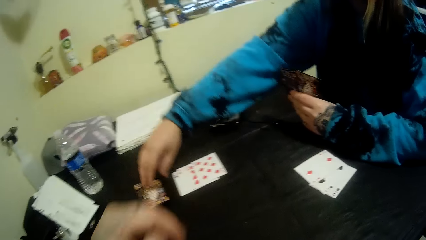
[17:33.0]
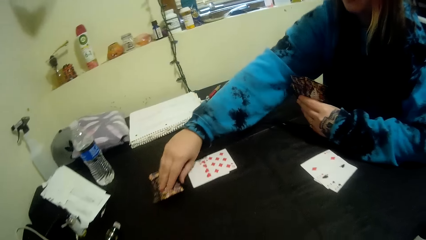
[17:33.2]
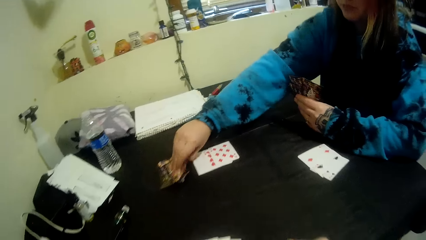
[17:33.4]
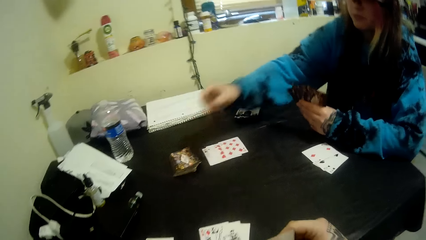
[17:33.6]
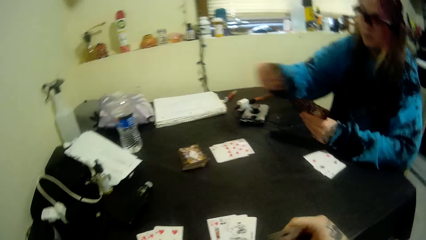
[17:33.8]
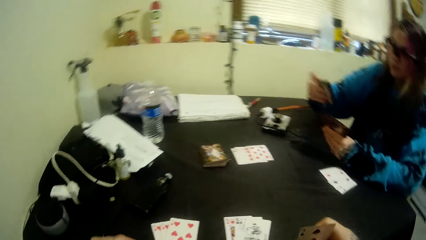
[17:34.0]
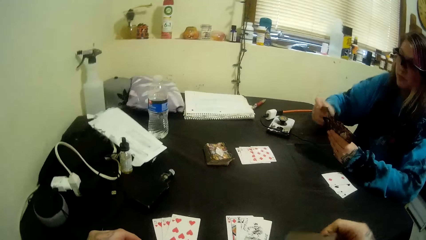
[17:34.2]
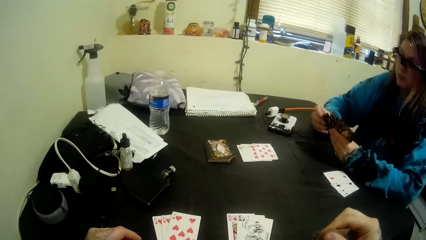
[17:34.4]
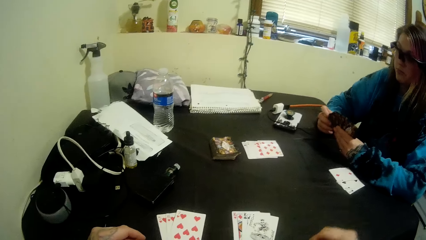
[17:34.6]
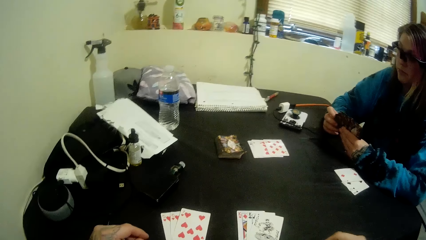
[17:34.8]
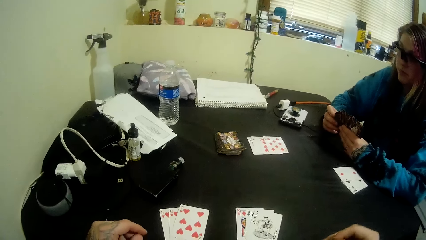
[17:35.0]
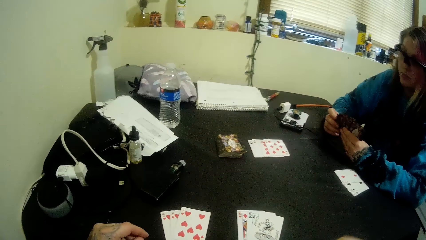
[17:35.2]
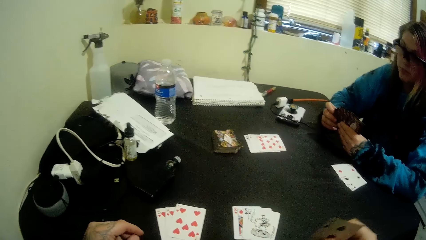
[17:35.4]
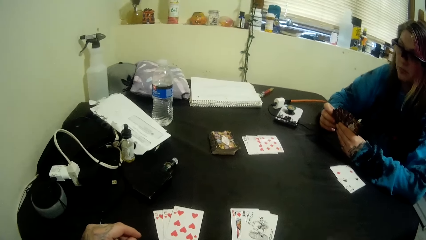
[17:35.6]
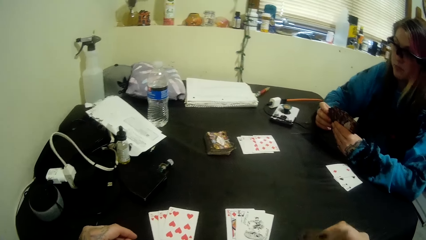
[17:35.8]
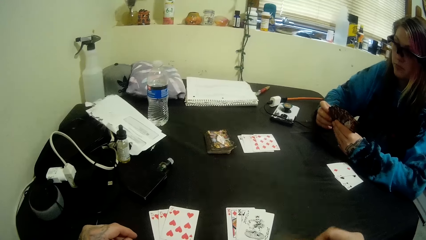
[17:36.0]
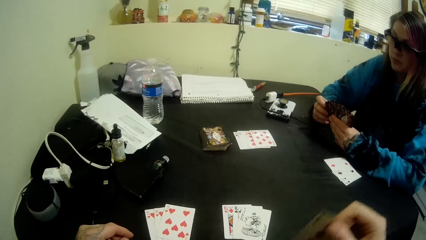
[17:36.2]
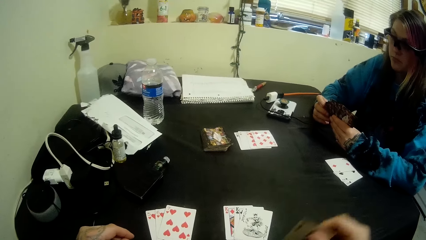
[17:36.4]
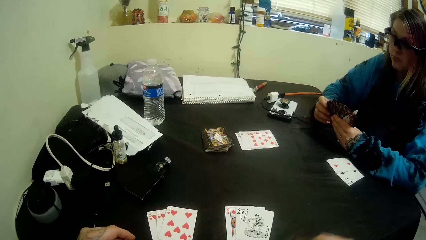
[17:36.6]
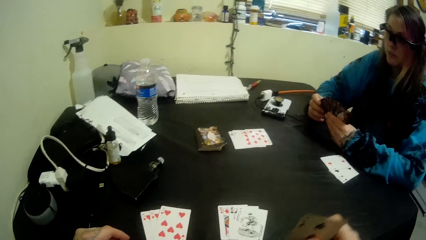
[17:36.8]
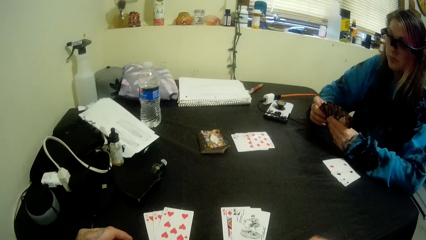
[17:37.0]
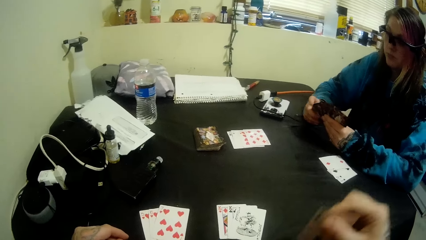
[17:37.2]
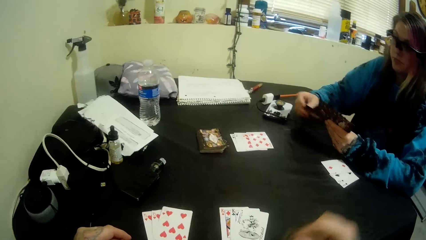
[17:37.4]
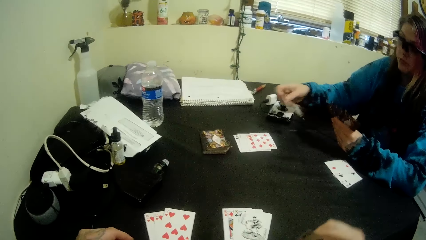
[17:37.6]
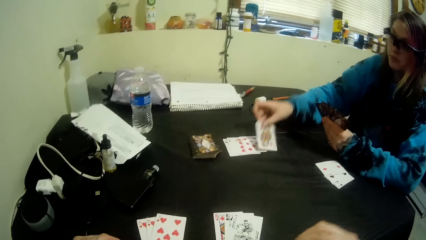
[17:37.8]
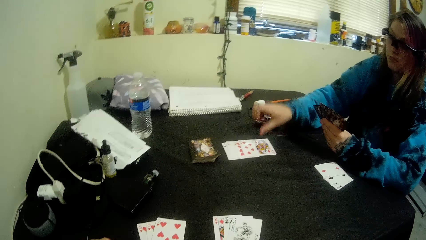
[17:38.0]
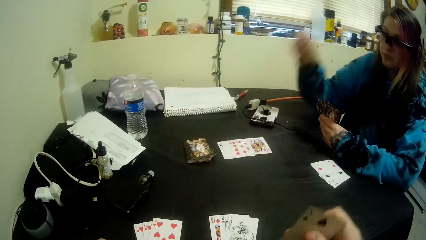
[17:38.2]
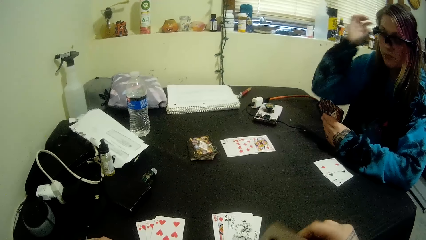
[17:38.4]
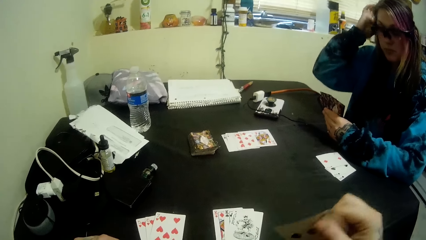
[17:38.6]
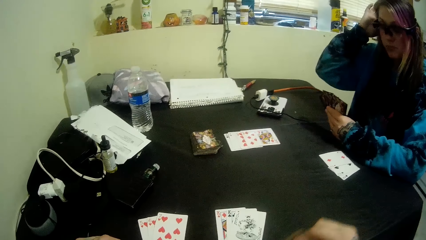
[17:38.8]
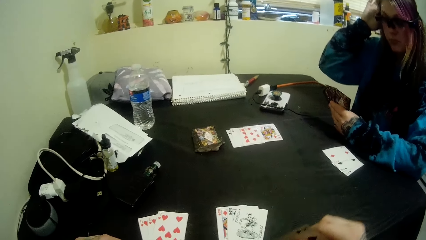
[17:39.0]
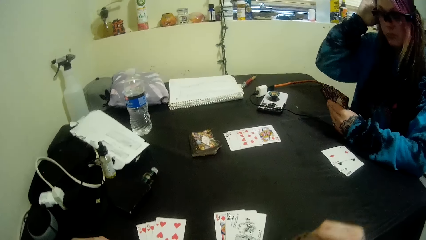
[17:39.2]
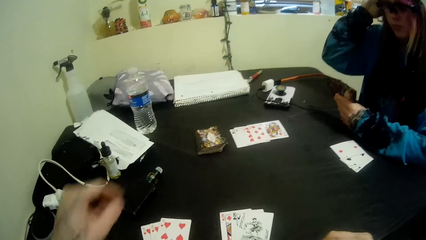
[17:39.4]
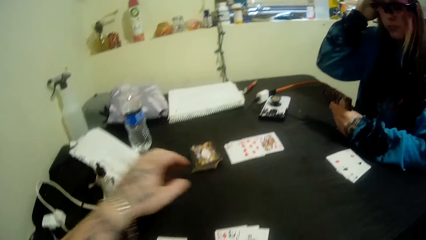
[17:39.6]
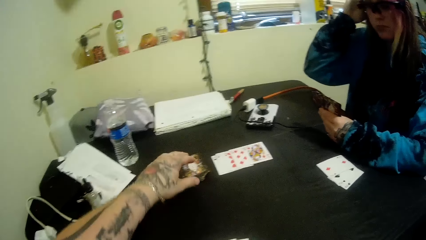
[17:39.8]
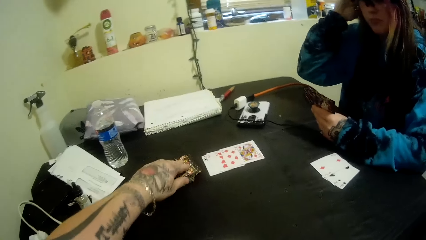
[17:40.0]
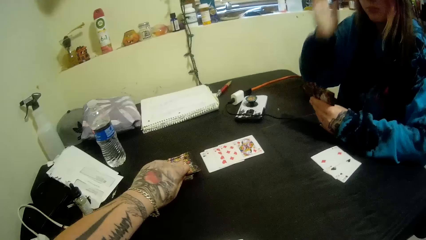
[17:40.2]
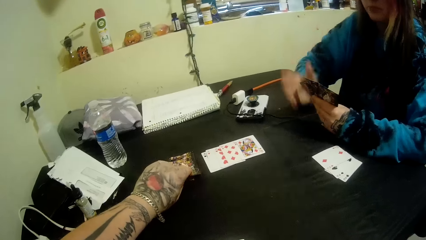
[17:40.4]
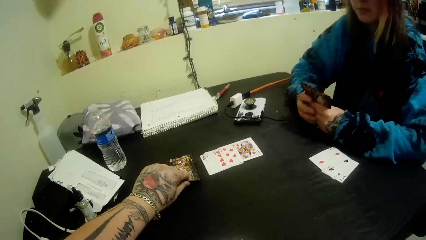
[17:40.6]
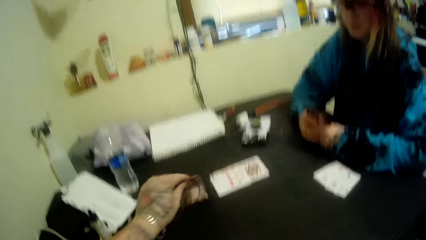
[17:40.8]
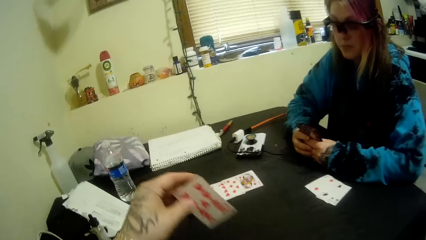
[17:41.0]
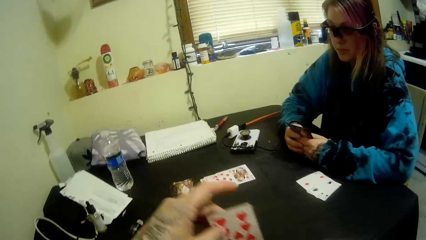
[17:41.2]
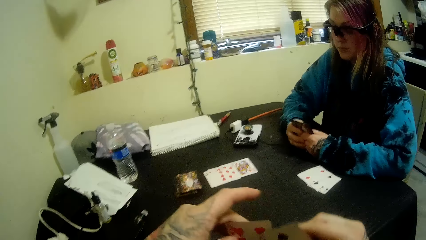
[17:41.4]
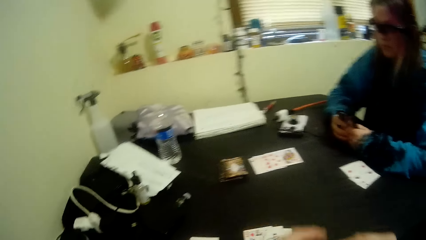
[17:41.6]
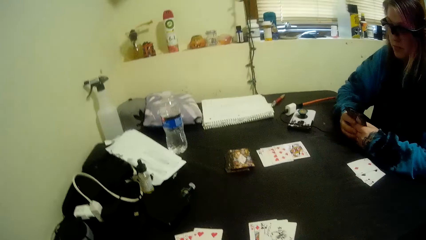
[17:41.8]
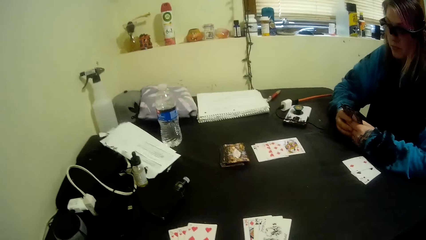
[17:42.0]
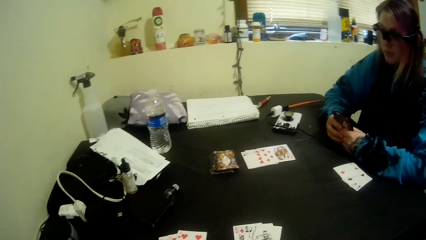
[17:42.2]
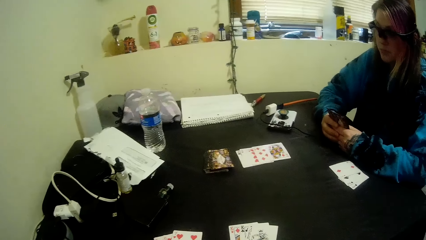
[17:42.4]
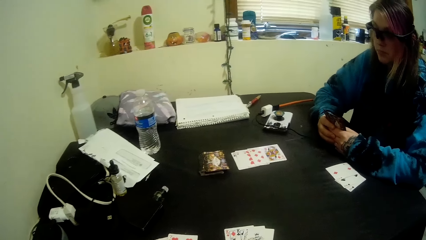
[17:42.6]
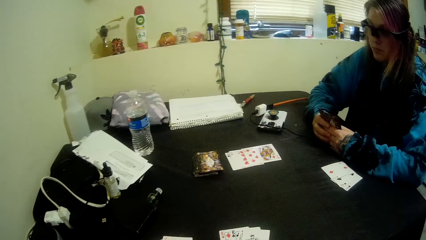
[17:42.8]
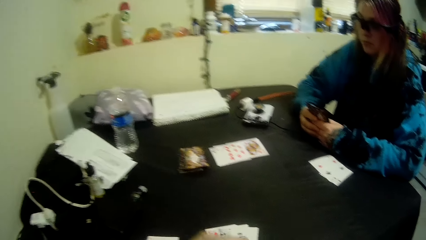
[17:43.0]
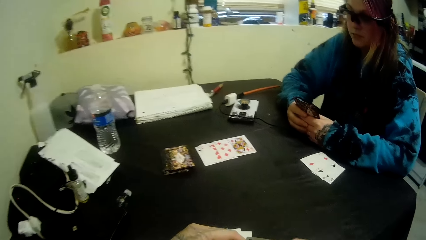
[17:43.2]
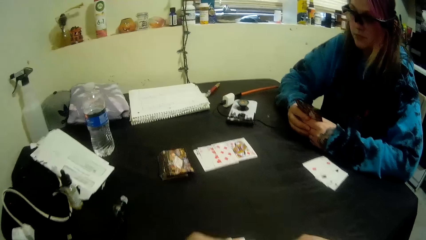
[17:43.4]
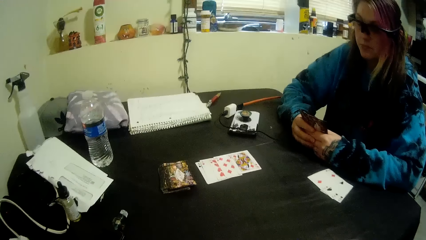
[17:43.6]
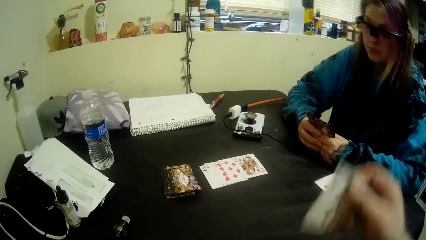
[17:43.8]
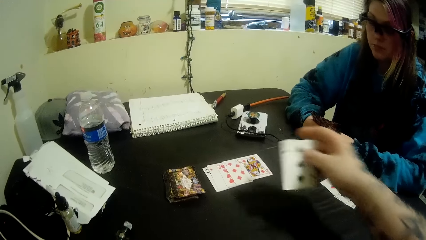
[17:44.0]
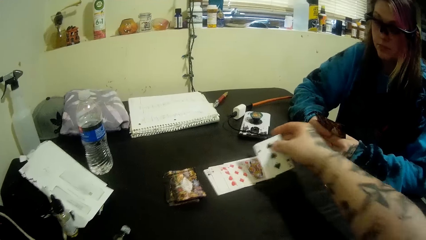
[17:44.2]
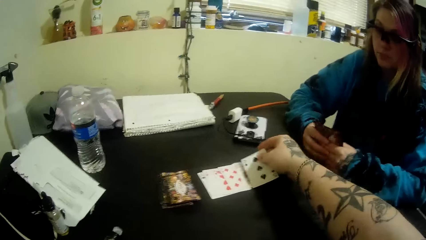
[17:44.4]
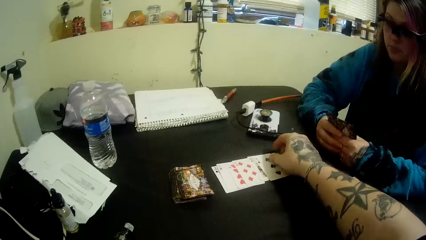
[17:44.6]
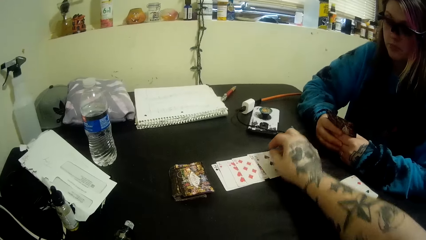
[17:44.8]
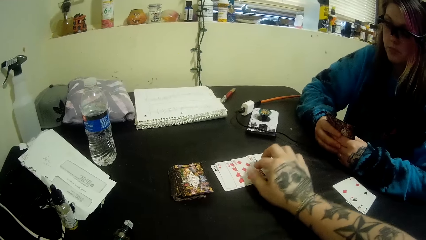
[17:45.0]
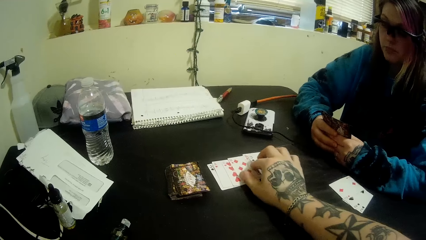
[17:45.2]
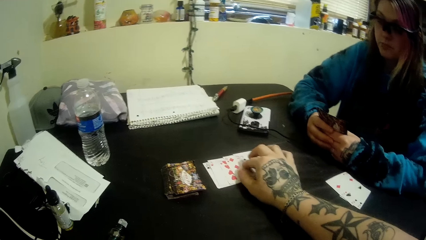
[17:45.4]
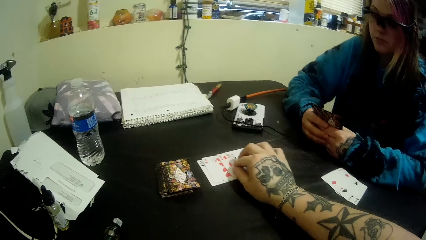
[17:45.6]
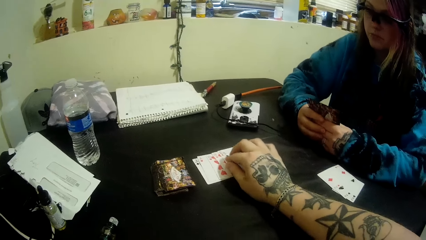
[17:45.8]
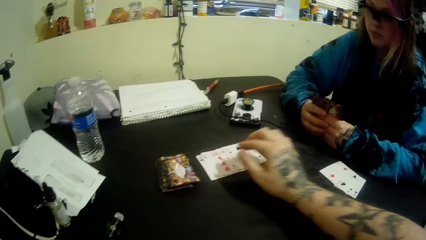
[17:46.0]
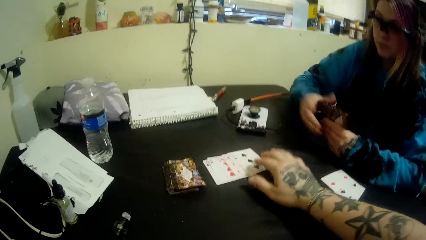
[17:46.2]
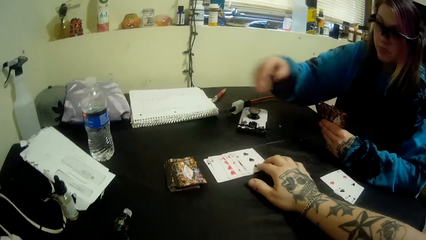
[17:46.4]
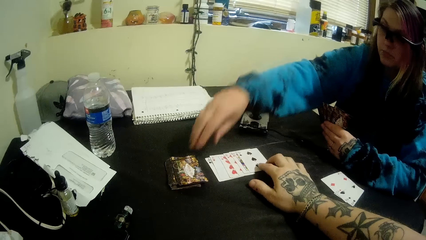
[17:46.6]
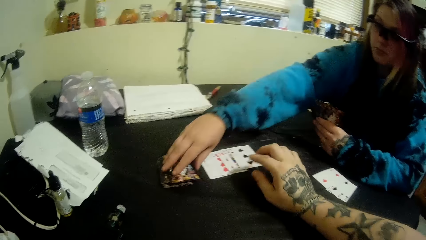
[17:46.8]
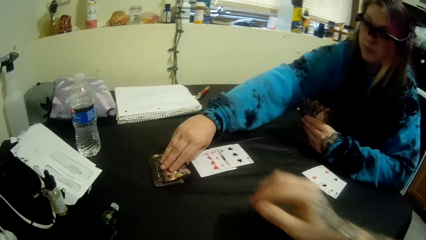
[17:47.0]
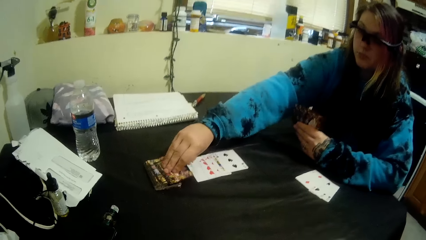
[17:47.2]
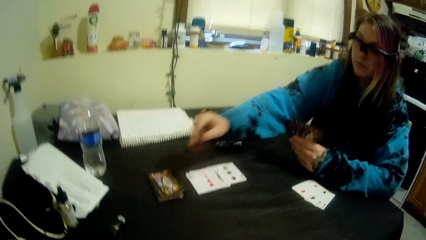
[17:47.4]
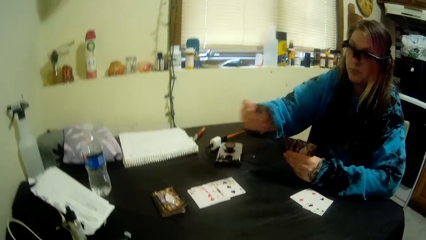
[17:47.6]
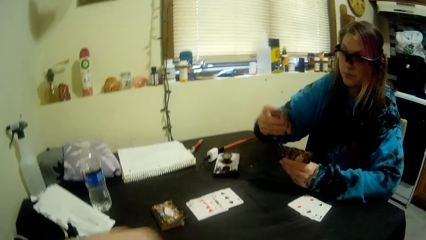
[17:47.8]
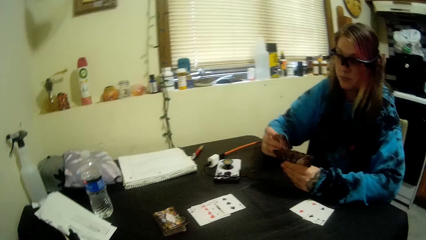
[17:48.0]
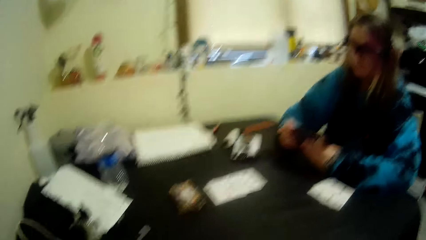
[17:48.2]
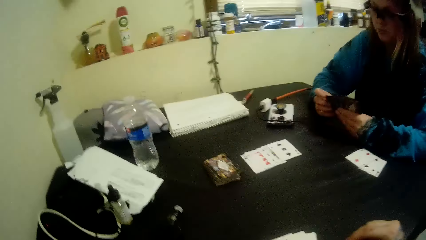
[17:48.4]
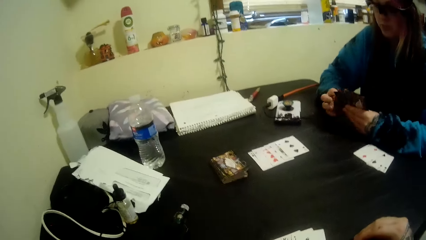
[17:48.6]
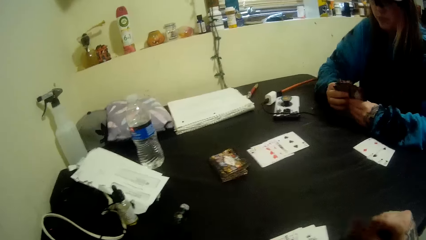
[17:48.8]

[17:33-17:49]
The woman picks another card on the table with her right hand. The camera wearer hits a card on the table. He shuffles his cards with his hands. The woman puts another card on the table with her right hand. The camera wearer picks another card on the table with his left hand. He puts another card on the table with his right hand. The woman picks another card on the table with her right hand.
